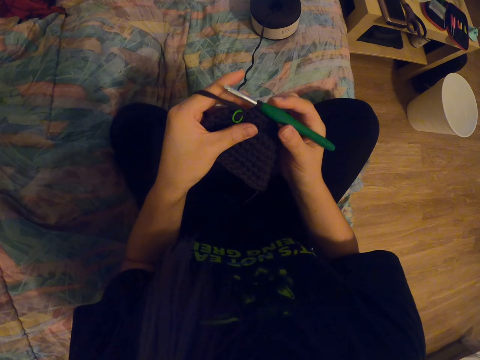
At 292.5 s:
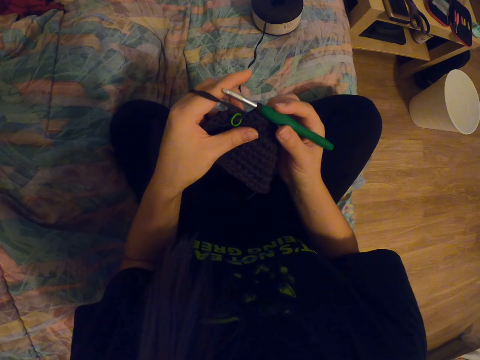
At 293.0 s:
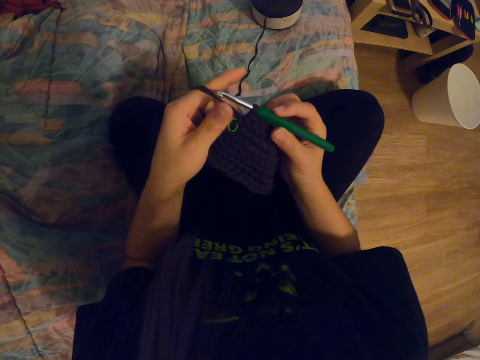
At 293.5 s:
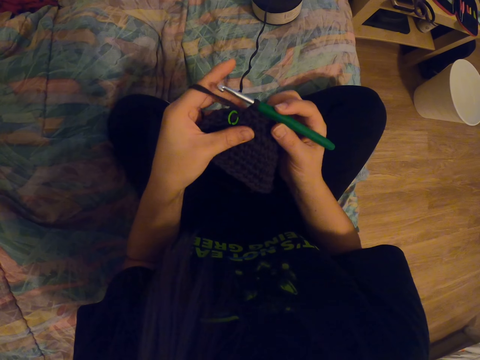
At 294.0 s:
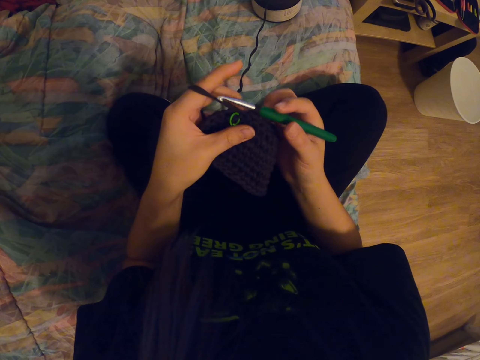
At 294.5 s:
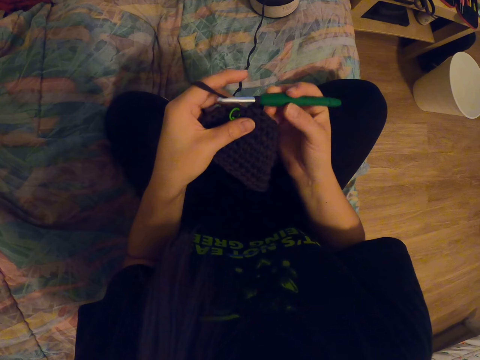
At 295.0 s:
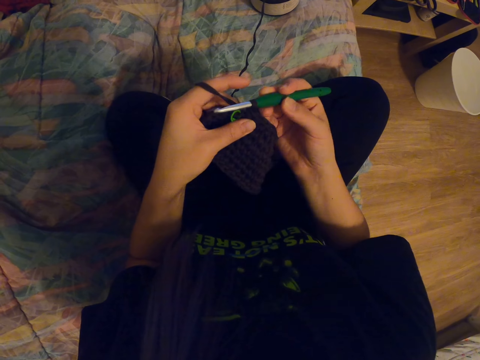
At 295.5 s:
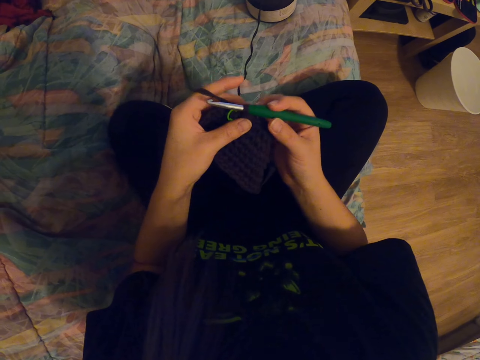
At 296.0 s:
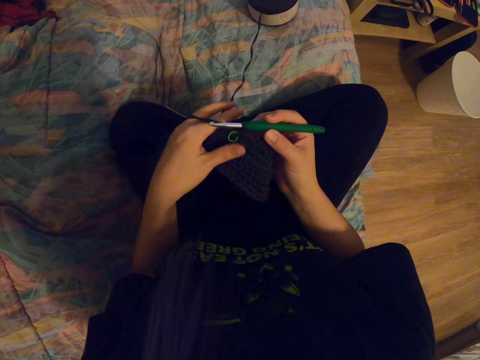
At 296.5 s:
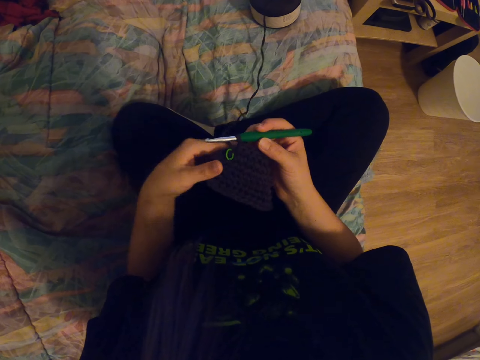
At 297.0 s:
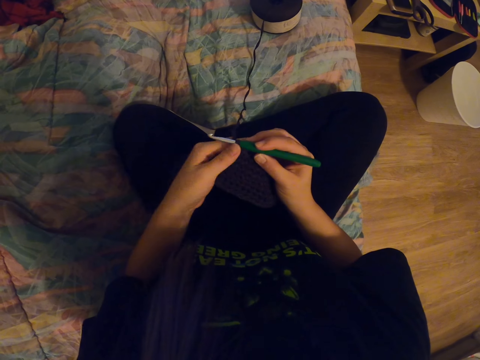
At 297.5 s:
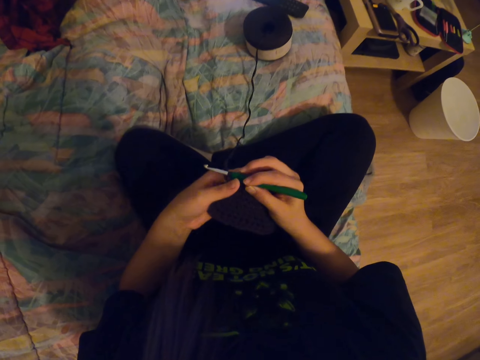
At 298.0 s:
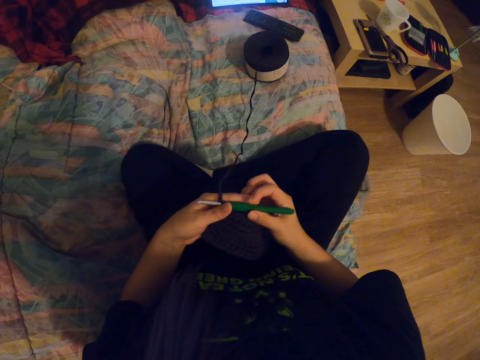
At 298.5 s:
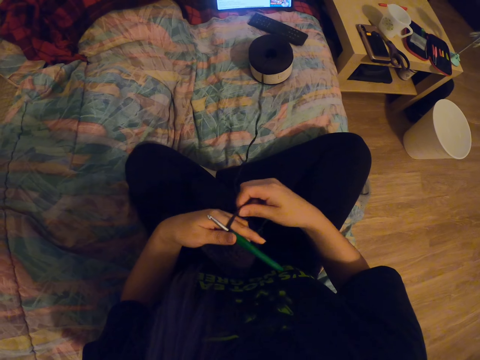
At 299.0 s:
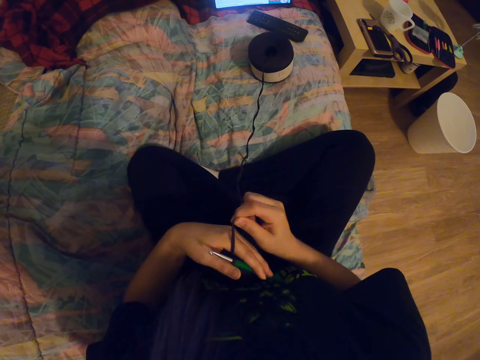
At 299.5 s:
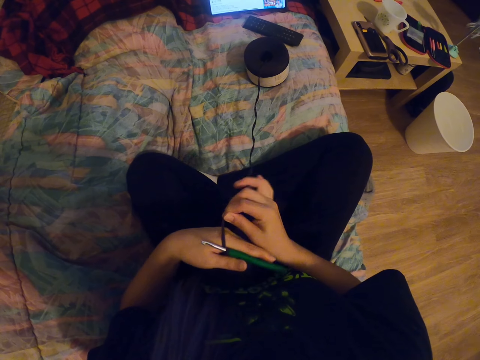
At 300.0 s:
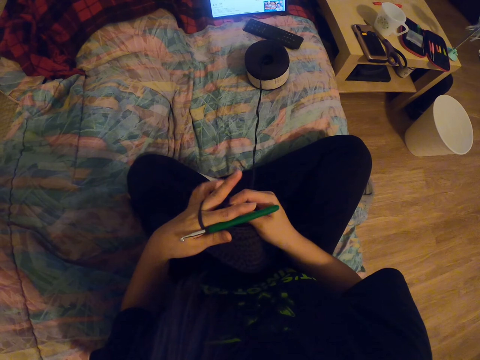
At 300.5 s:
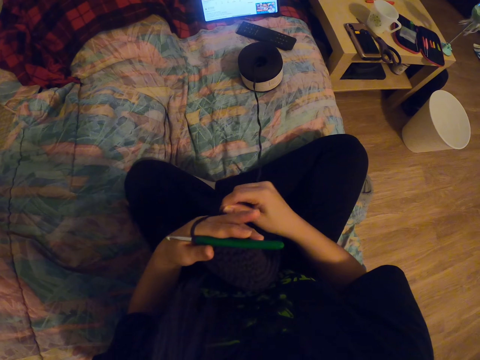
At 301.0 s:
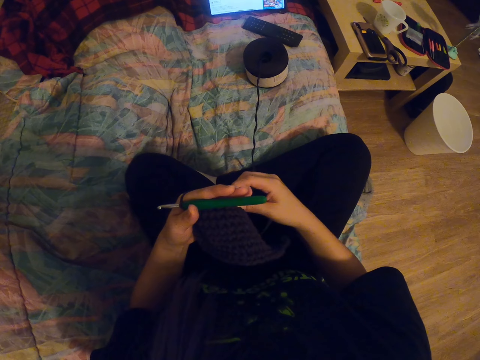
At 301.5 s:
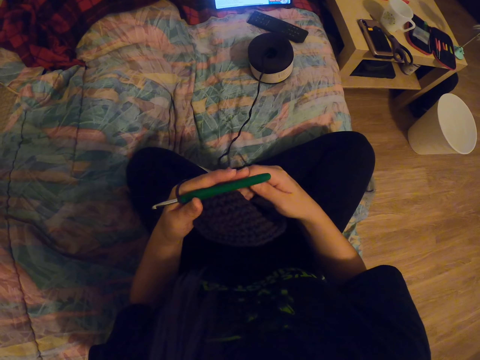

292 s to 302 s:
The camera wearer checks the garment. She rotates the yarn thread on her hands.

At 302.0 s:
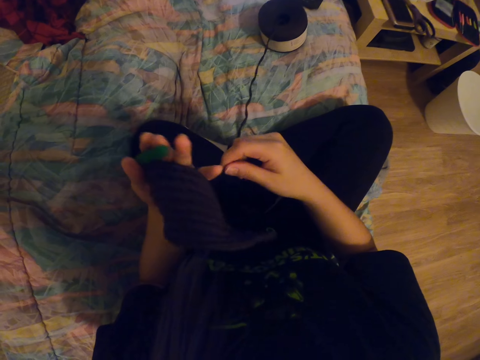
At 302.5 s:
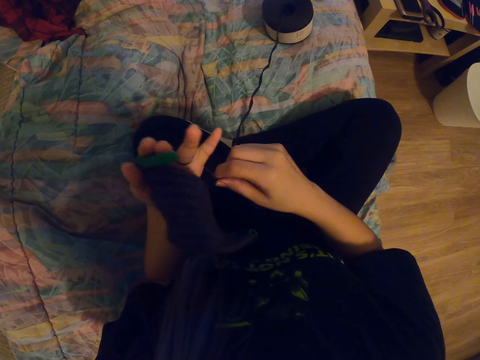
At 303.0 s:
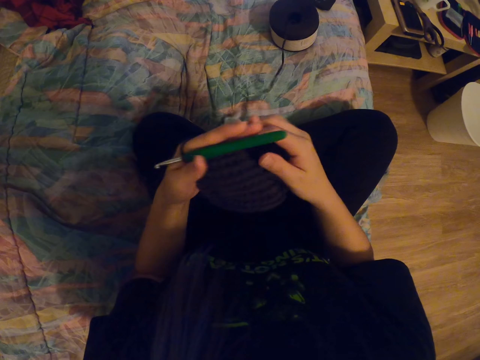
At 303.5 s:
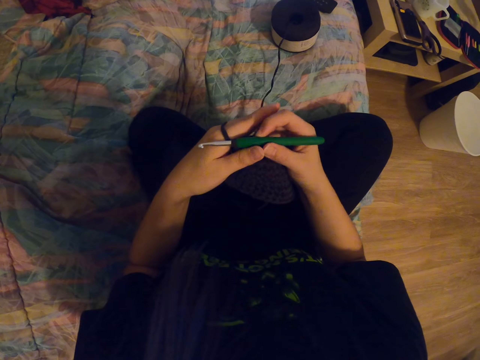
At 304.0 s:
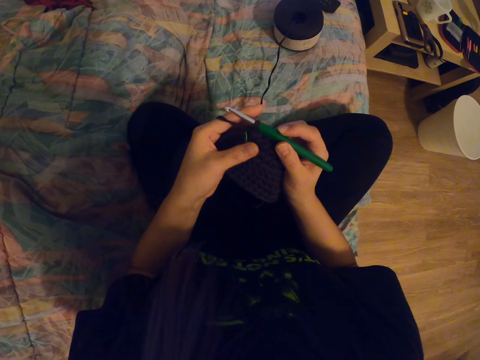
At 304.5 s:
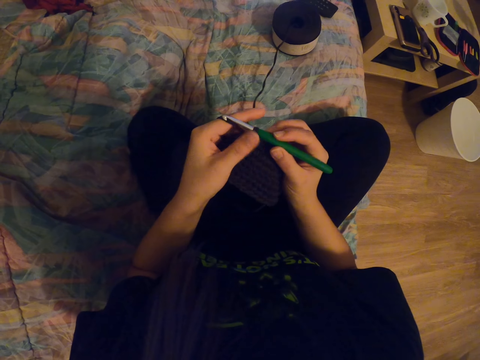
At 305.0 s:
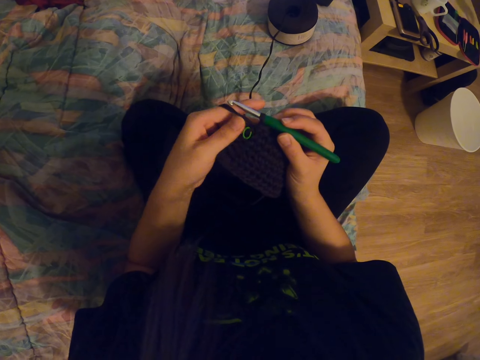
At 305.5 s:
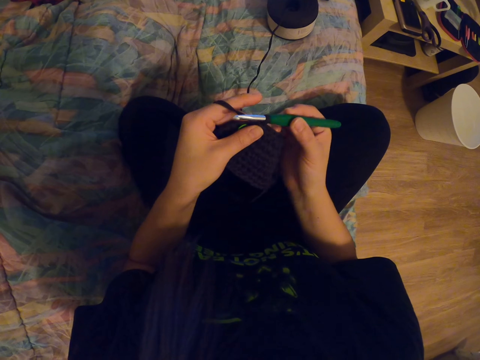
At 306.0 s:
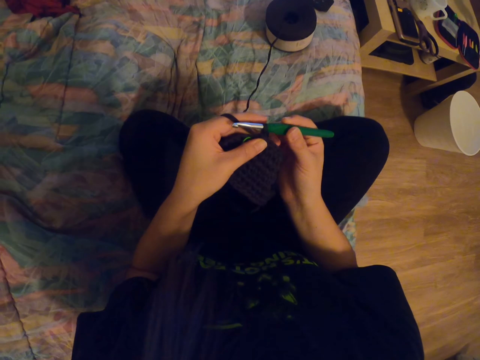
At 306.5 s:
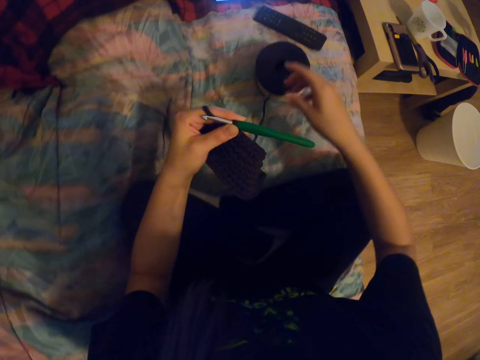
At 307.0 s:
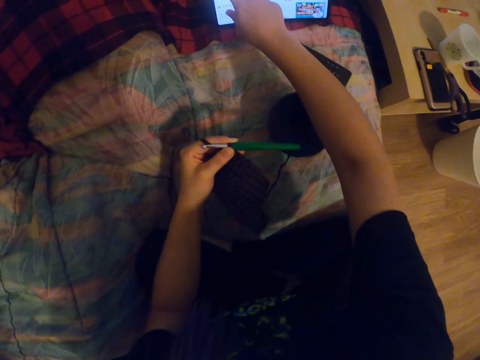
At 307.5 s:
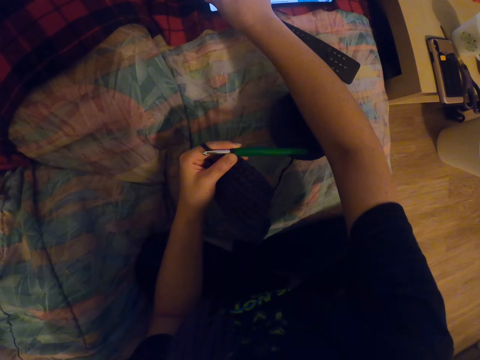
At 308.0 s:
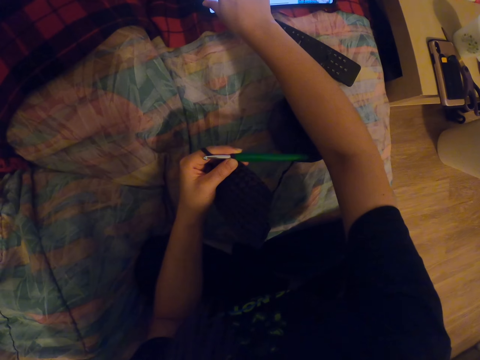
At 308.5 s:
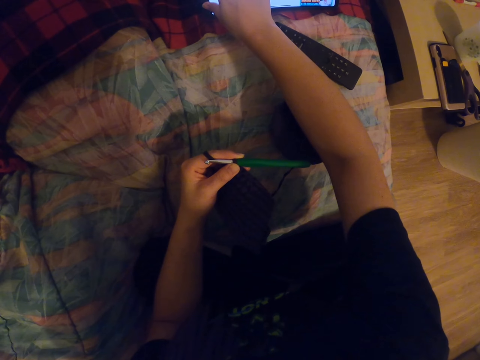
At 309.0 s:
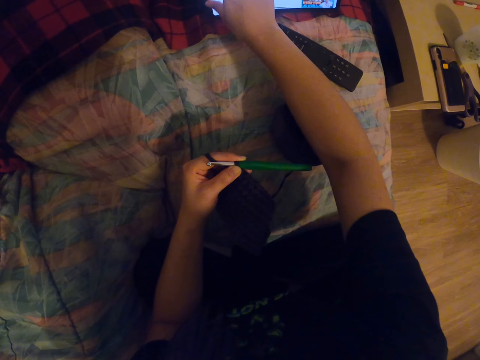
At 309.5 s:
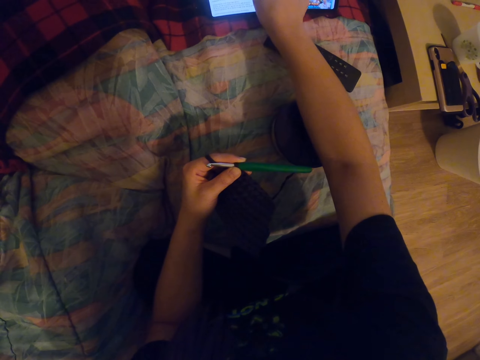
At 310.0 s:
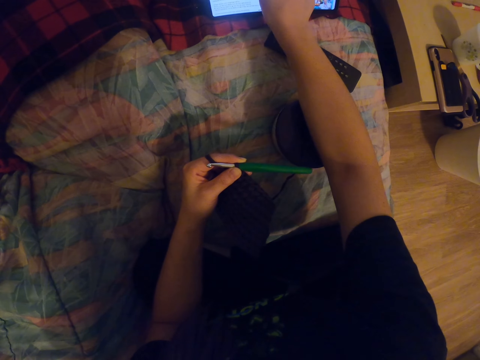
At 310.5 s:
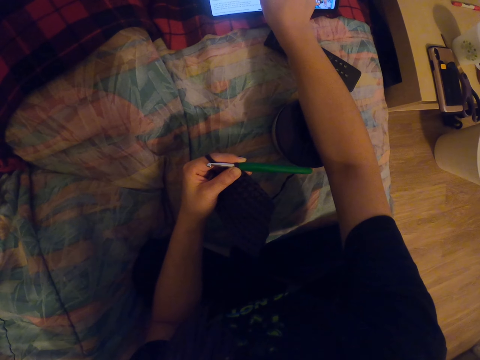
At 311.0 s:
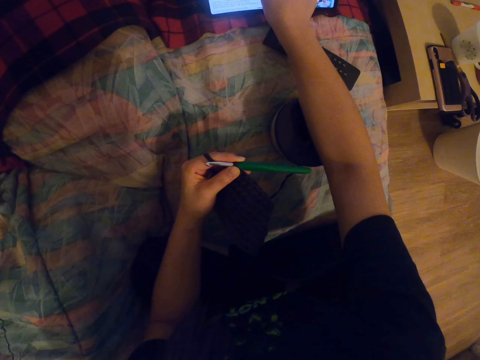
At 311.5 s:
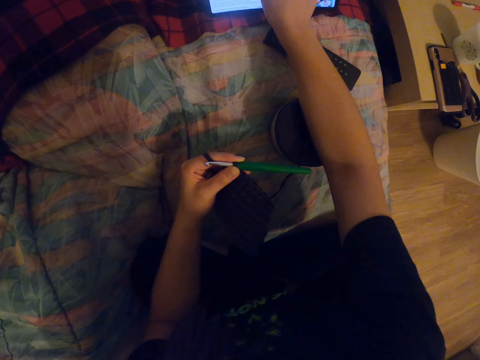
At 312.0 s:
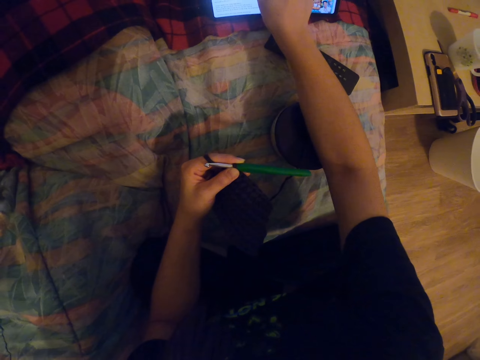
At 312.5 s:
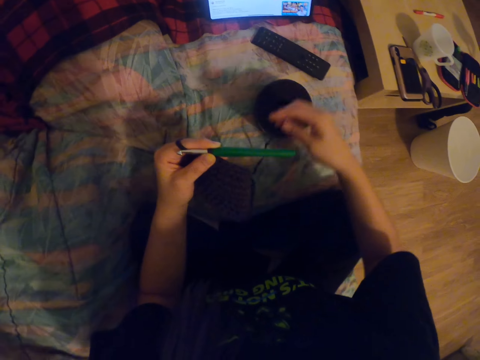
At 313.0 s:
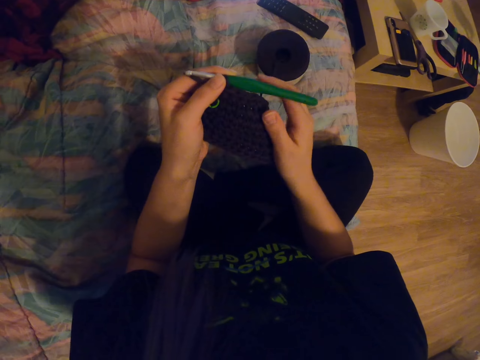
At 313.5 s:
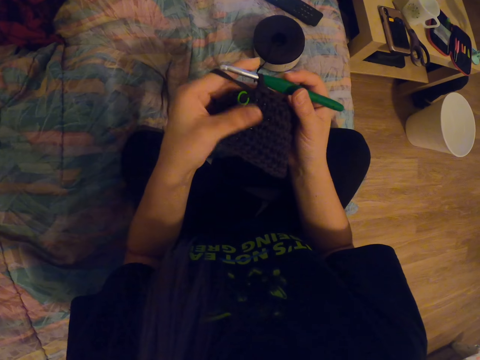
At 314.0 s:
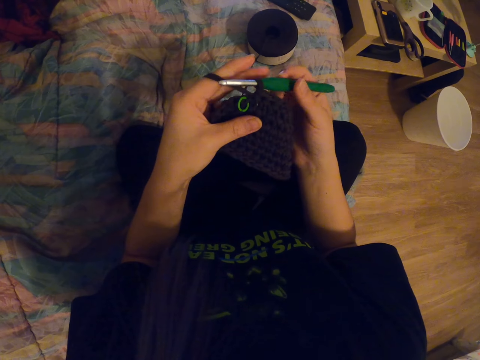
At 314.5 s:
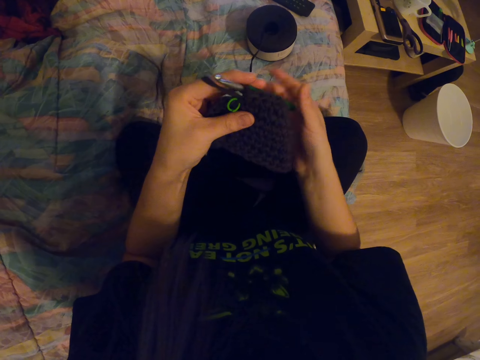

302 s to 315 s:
The camera wearer checks the garment. She operates her tablet. She checks the garment.

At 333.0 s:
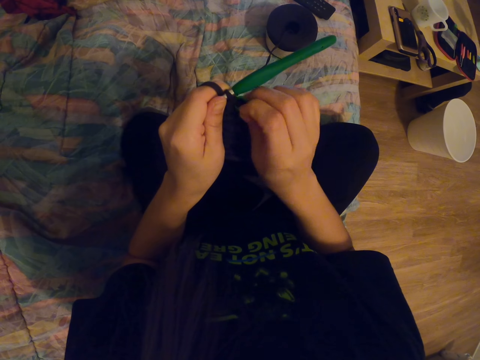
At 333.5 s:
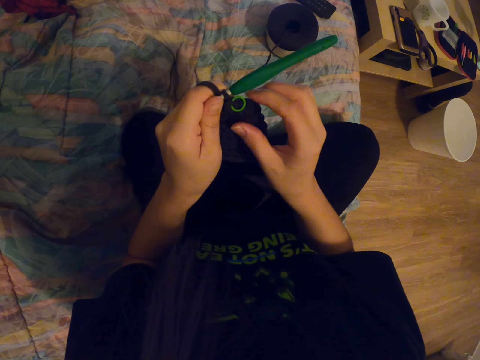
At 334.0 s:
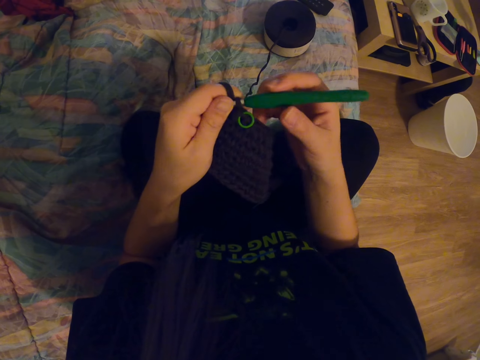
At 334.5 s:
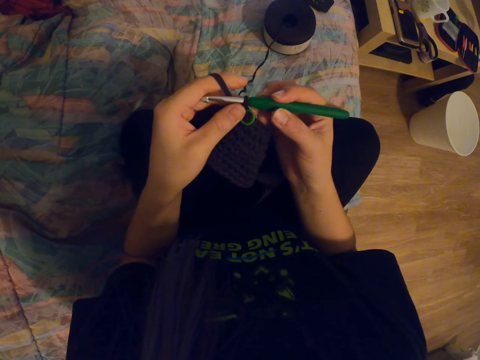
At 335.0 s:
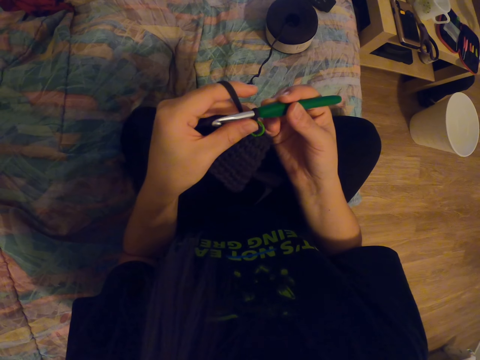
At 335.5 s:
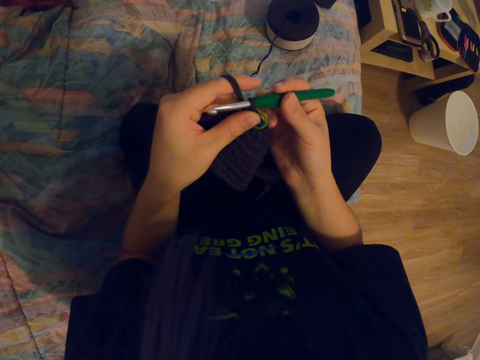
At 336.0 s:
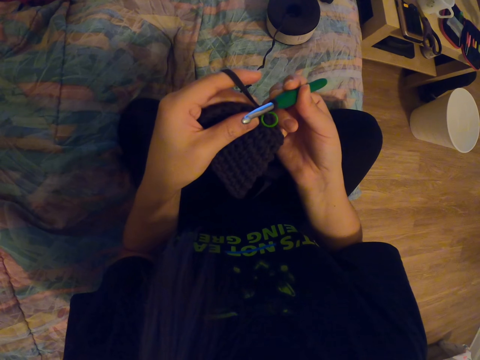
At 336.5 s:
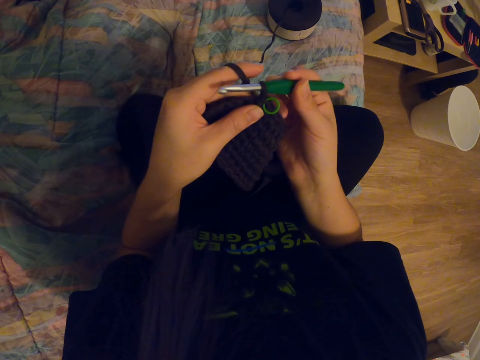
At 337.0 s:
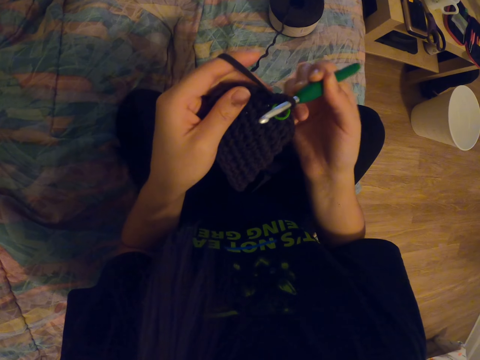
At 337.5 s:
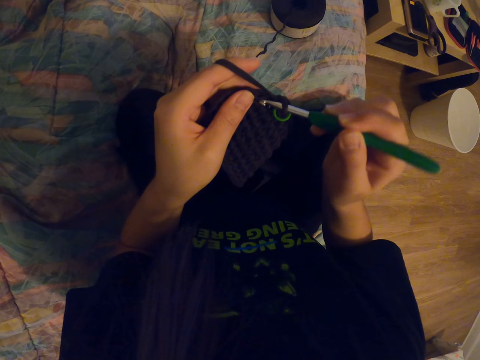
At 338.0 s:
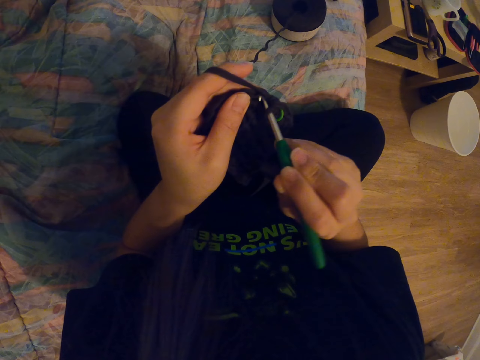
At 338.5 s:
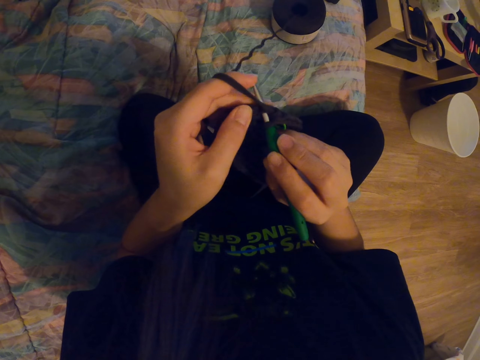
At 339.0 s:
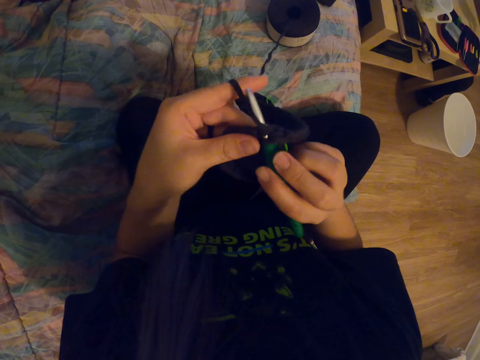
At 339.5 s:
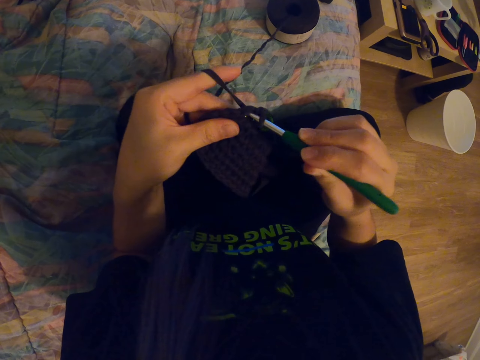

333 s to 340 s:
The camera wearer crochets a garment. They knit a thread.
